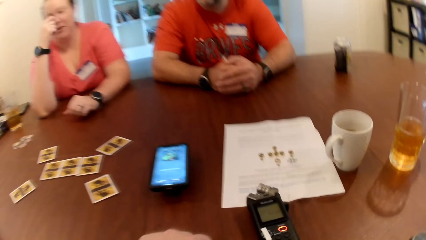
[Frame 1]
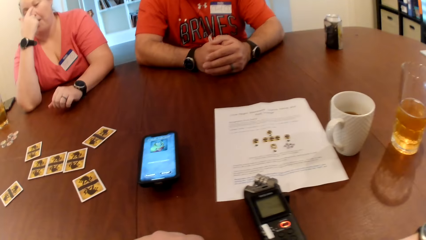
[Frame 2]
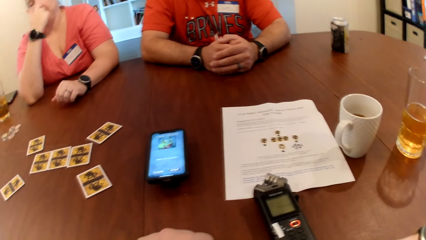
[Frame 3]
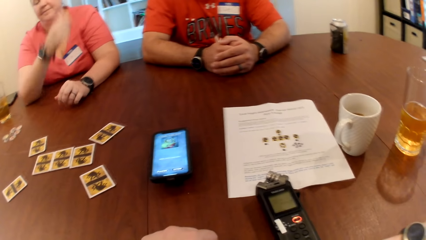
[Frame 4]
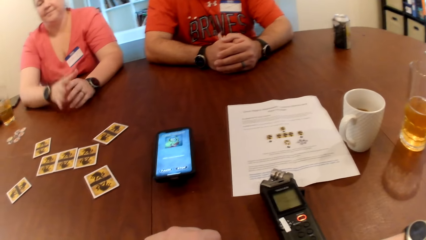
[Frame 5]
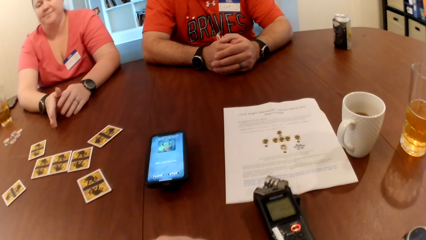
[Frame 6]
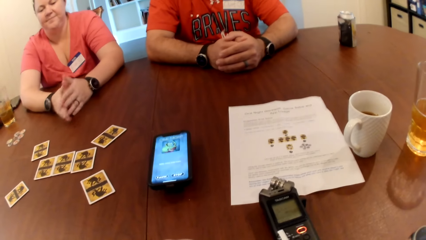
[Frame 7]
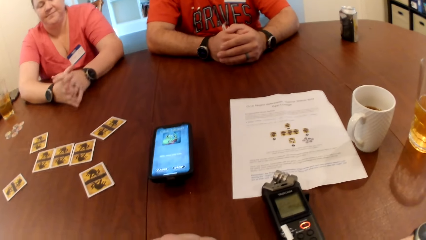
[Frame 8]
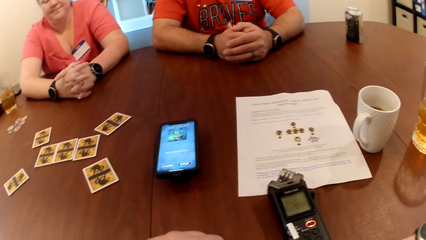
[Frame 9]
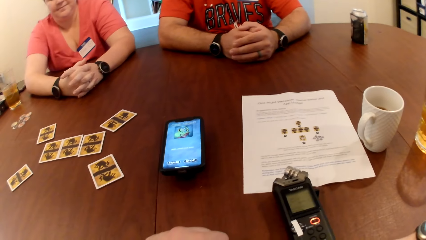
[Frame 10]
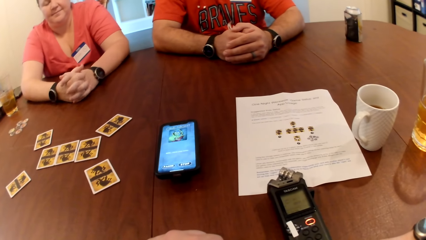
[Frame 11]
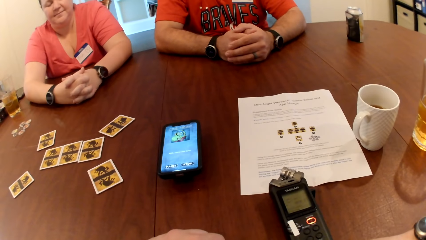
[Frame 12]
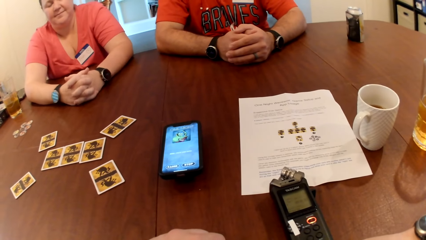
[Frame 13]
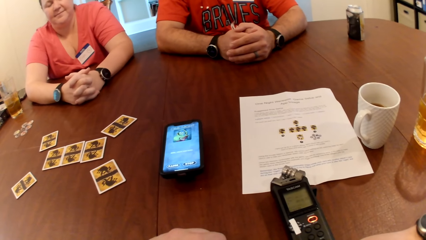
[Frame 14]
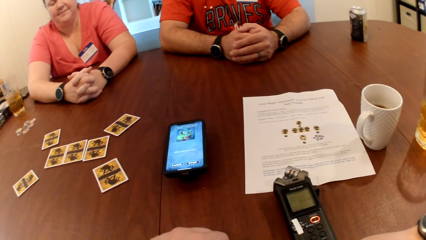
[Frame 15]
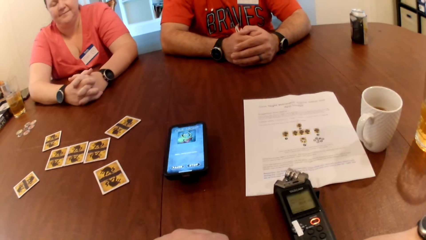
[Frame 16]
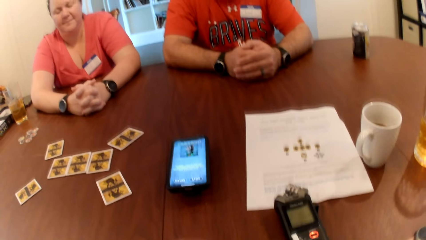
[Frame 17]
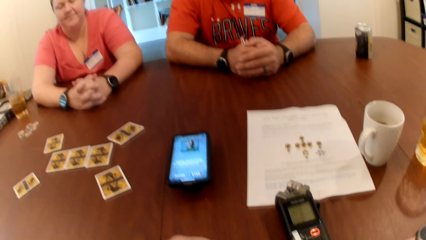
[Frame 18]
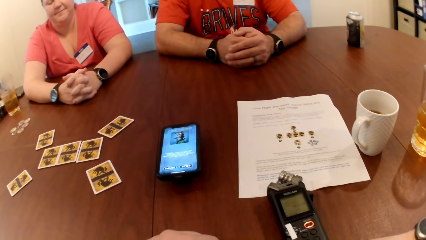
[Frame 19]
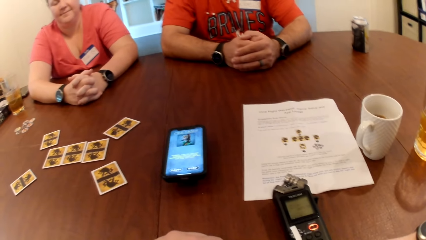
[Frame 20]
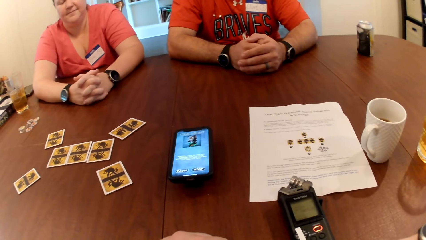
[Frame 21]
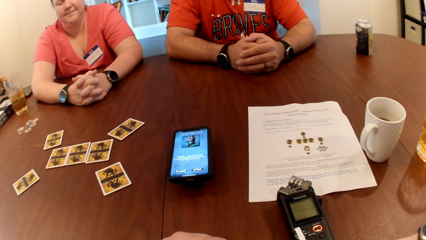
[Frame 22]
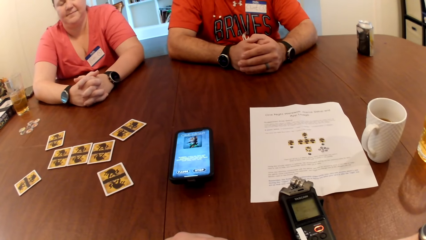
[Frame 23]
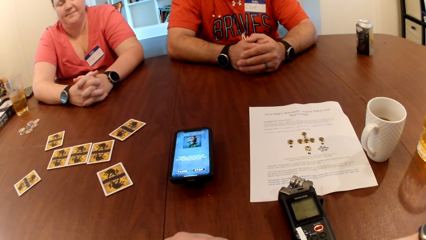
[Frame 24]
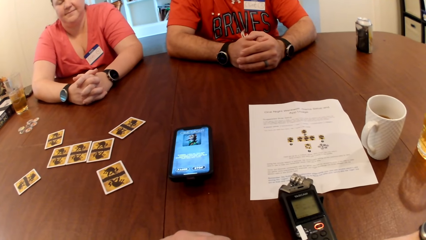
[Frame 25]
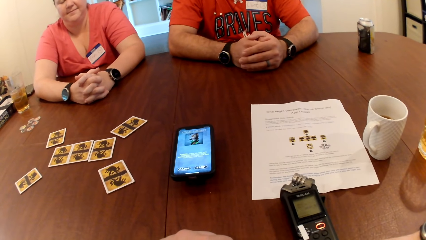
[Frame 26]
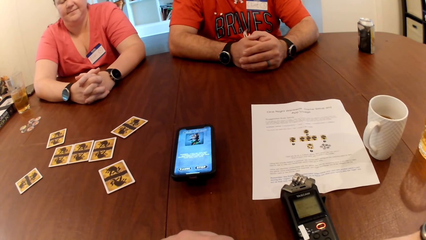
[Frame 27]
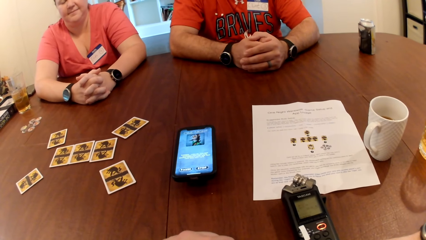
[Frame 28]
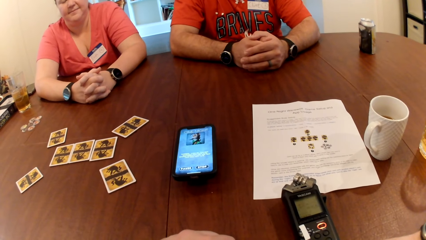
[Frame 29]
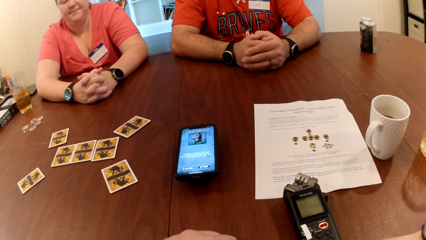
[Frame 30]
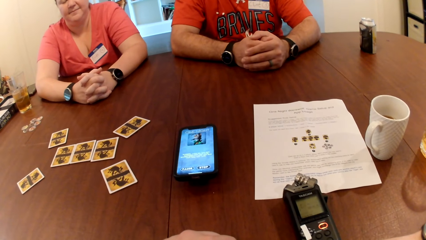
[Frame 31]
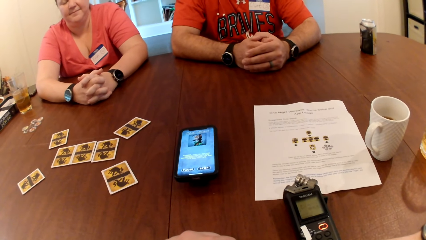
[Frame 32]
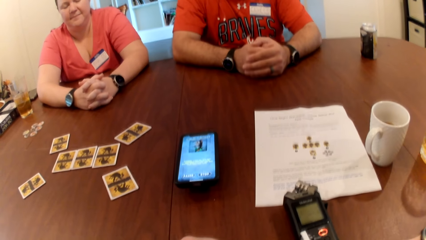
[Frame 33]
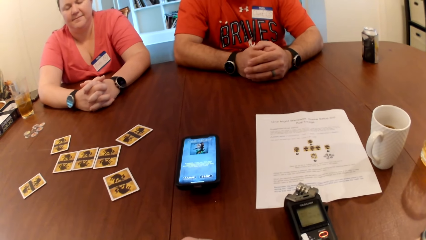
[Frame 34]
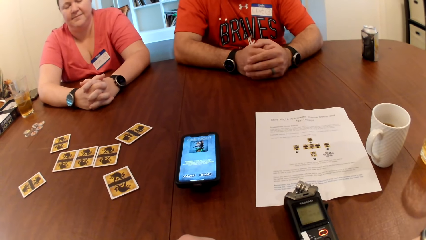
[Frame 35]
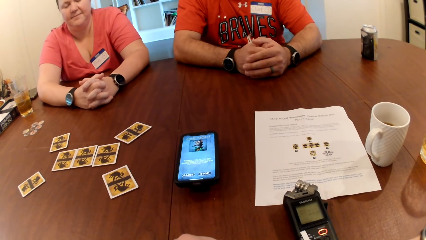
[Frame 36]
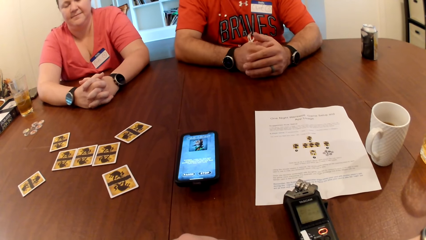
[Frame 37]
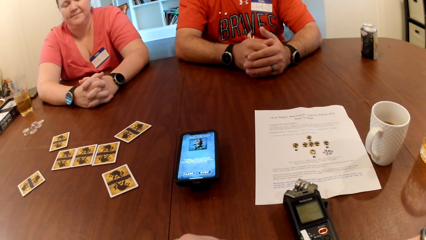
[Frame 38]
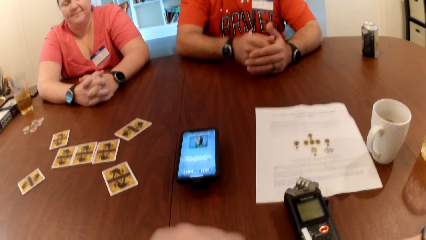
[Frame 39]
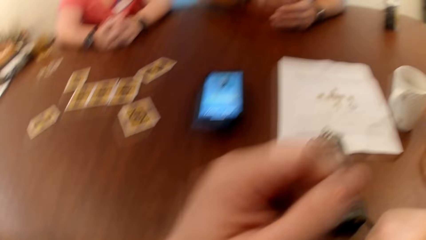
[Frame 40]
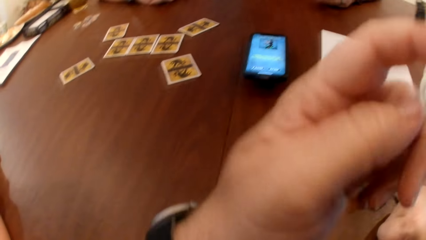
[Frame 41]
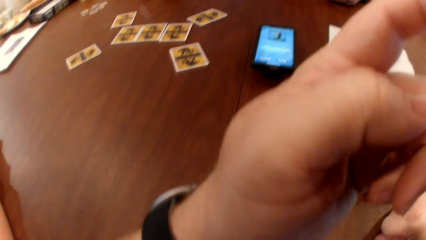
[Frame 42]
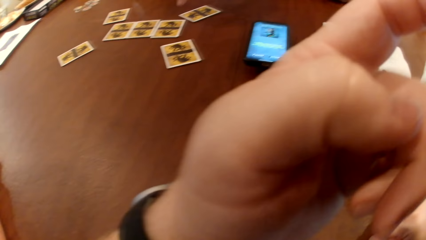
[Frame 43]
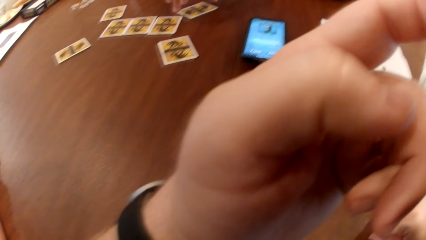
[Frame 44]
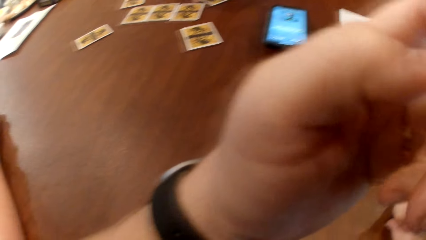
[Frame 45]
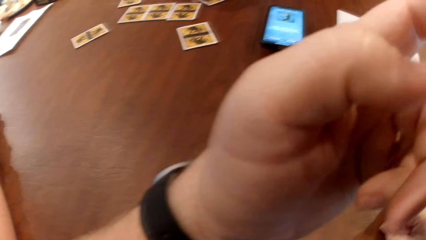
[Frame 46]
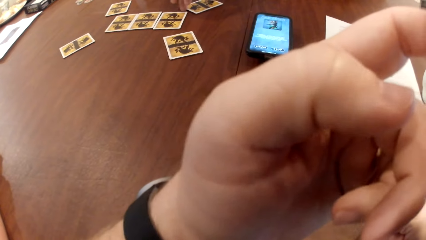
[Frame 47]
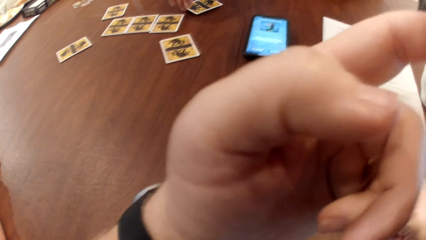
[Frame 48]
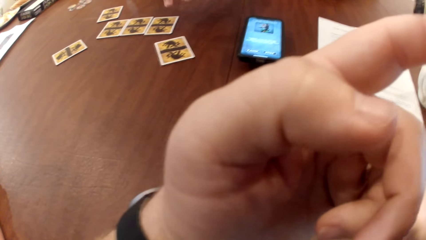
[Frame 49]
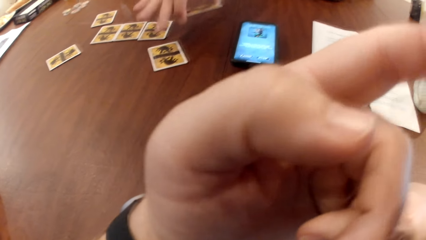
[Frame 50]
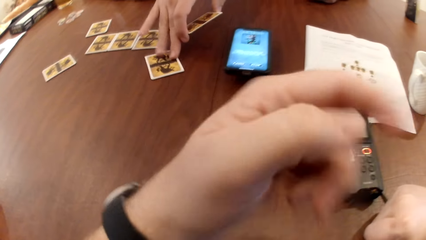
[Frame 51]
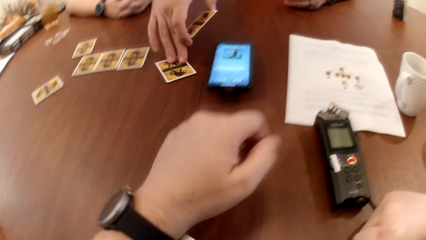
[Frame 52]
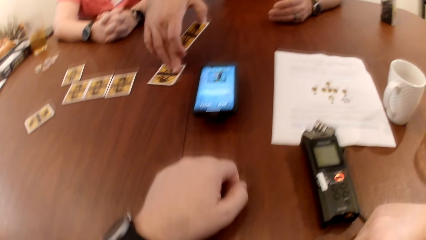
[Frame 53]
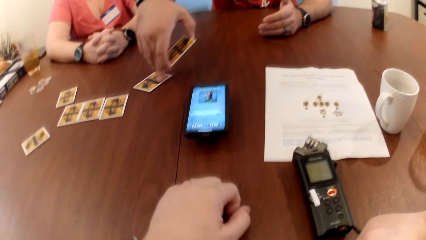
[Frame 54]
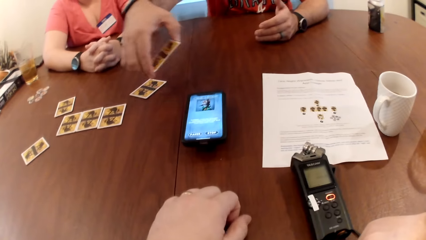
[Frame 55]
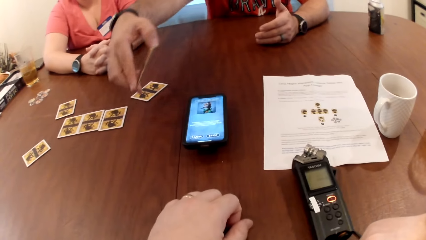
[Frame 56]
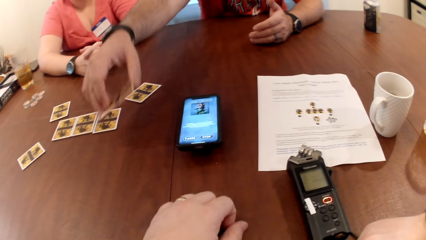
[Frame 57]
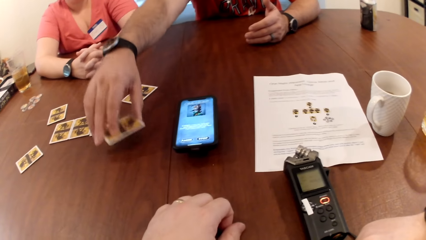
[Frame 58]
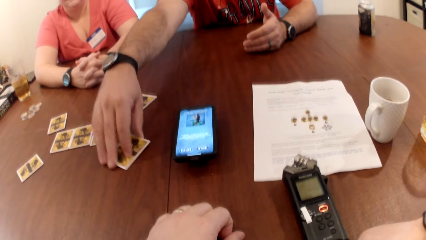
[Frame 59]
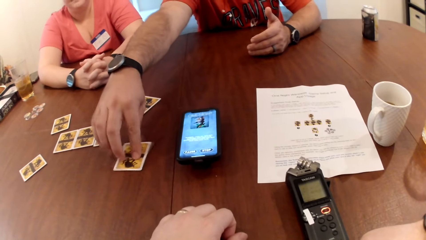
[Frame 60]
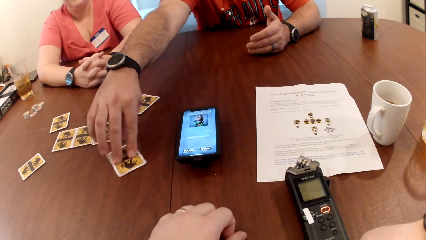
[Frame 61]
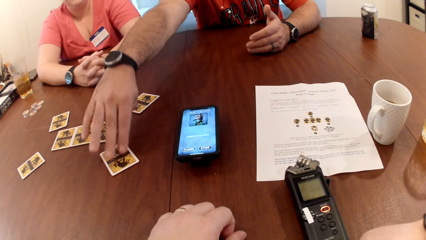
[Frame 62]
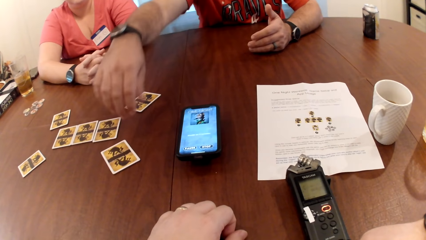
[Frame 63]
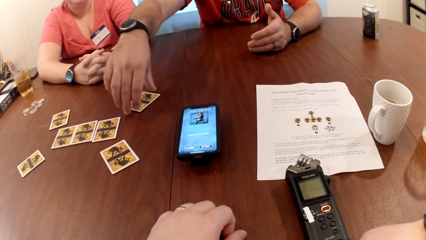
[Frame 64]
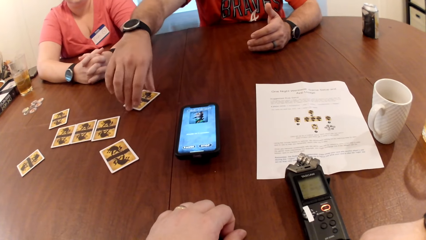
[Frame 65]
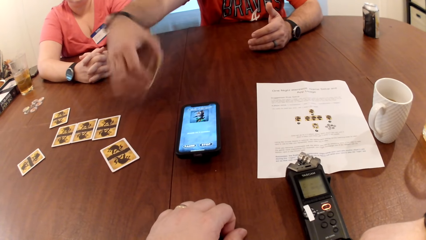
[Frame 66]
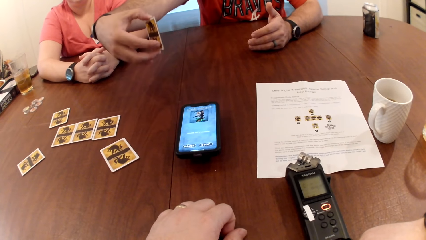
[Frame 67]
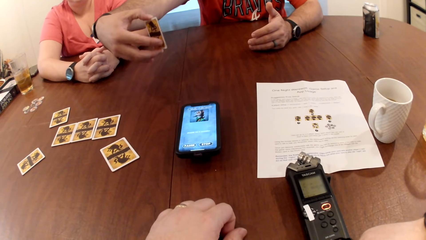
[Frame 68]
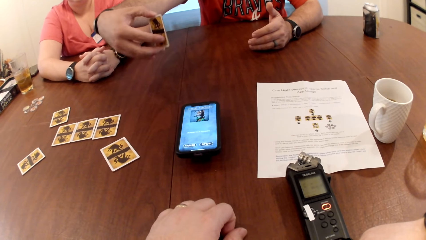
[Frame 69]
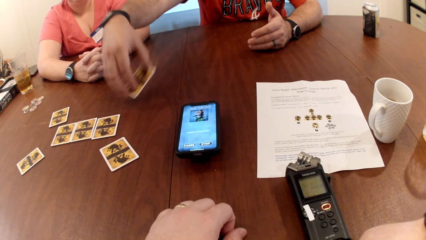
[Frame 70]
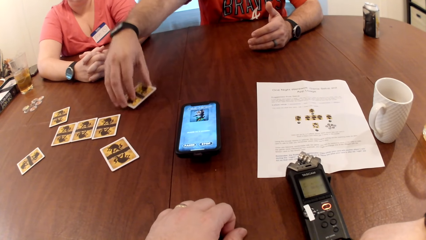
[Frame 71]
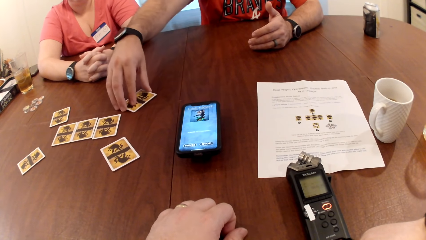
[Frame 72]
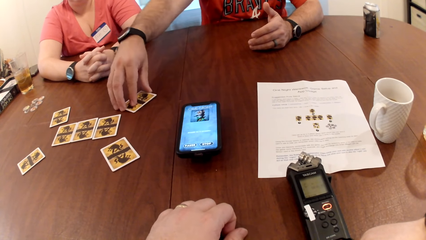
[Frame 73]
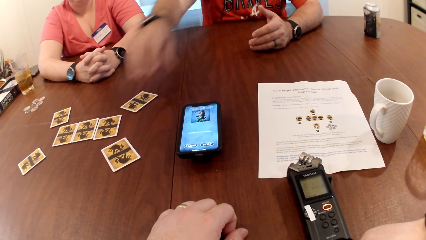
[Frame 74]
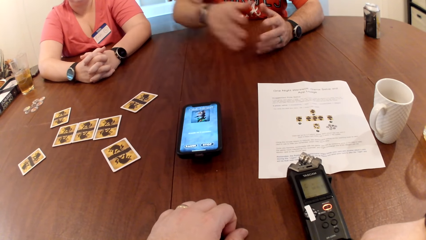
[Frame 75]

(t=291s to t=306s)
A man picks up a card on the table with his right hand. The man checks the cards. The man moves the card on the table with his right hand. The man drops the card in his right hand on the table. The man picks up the card on the table with his right hand. The man drops the card in his right hand on the table.
